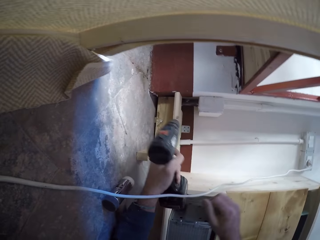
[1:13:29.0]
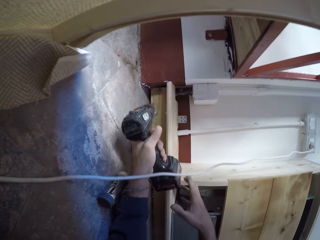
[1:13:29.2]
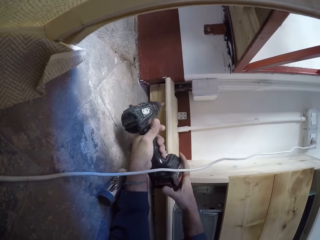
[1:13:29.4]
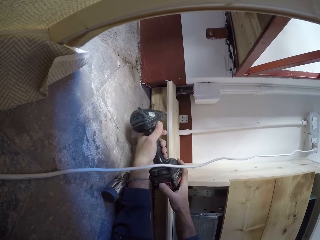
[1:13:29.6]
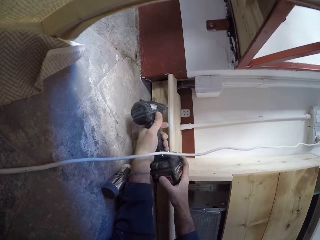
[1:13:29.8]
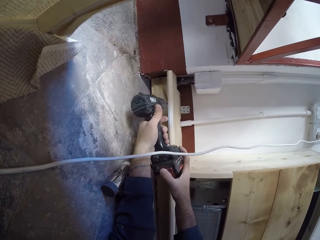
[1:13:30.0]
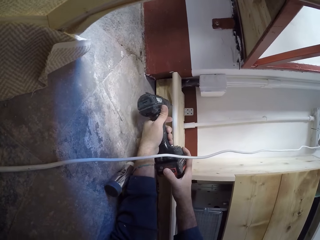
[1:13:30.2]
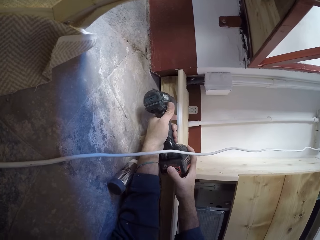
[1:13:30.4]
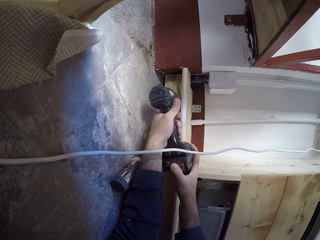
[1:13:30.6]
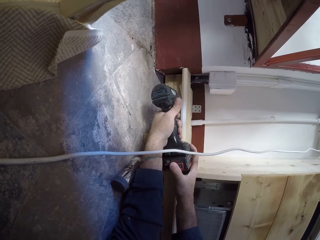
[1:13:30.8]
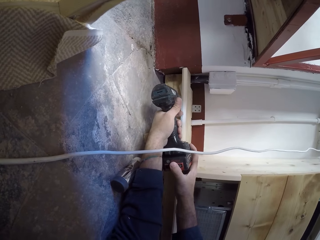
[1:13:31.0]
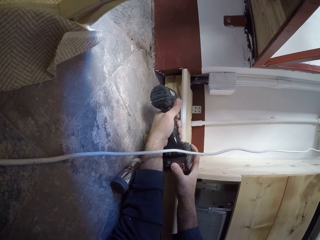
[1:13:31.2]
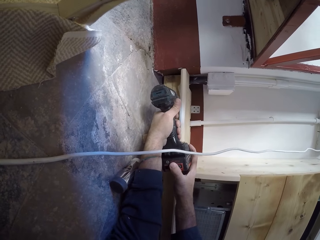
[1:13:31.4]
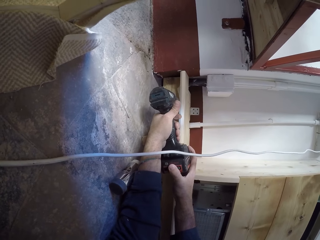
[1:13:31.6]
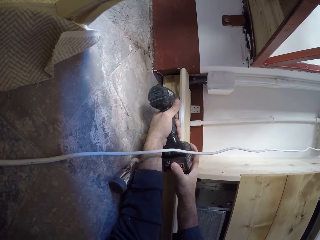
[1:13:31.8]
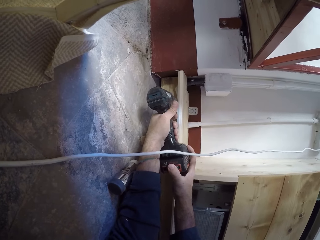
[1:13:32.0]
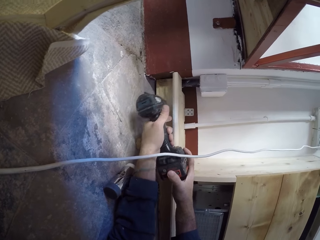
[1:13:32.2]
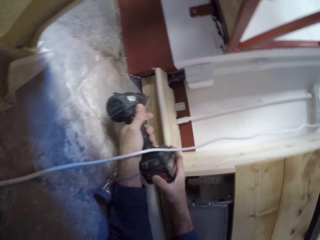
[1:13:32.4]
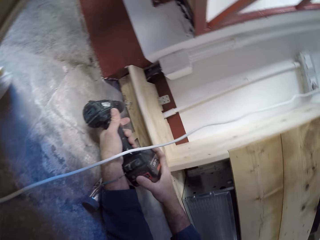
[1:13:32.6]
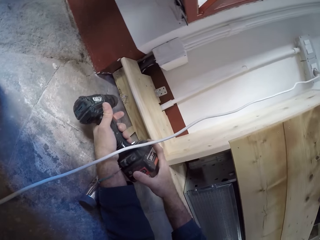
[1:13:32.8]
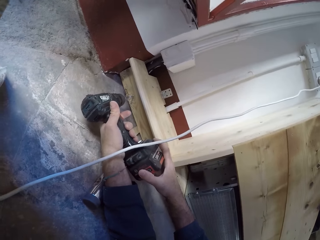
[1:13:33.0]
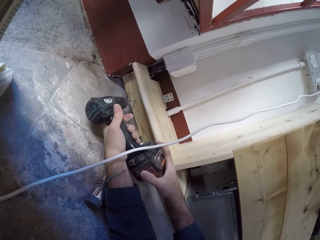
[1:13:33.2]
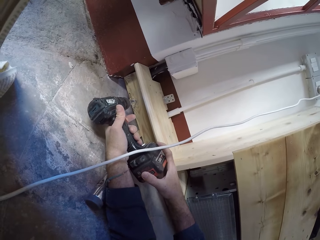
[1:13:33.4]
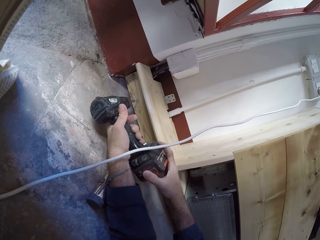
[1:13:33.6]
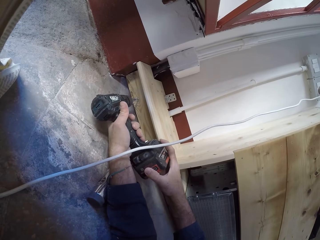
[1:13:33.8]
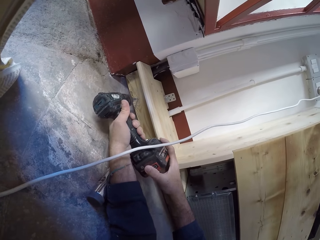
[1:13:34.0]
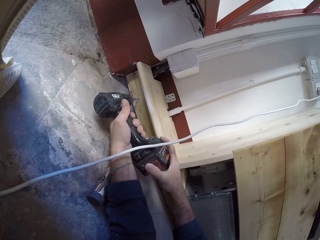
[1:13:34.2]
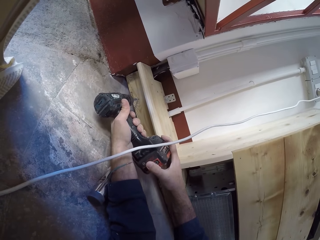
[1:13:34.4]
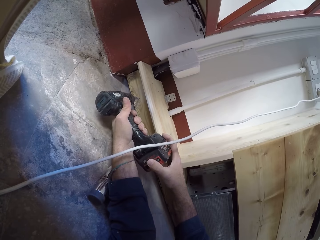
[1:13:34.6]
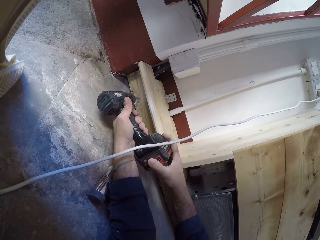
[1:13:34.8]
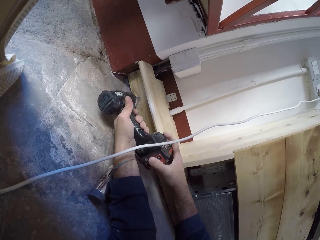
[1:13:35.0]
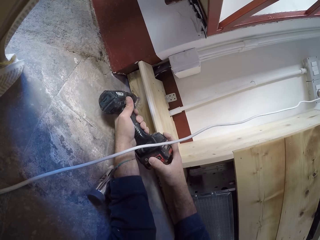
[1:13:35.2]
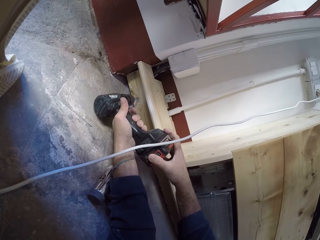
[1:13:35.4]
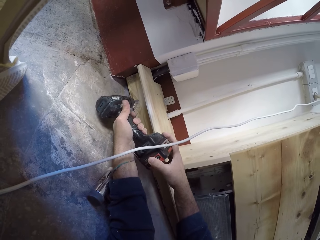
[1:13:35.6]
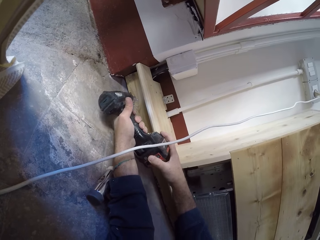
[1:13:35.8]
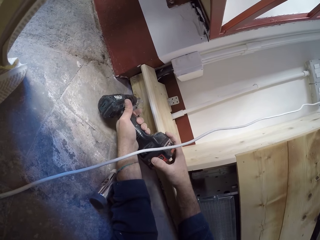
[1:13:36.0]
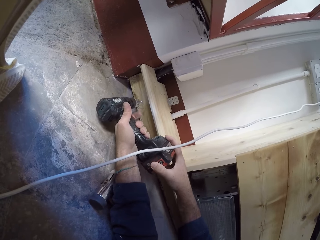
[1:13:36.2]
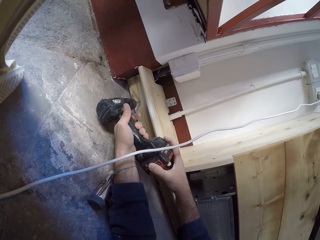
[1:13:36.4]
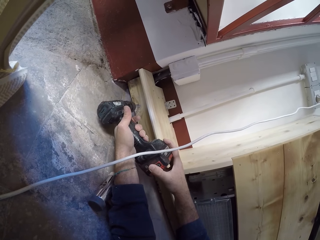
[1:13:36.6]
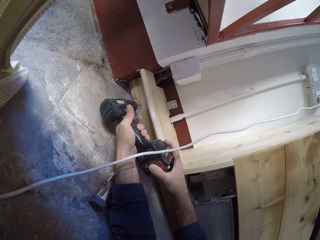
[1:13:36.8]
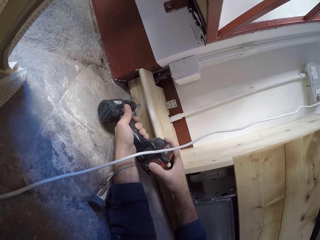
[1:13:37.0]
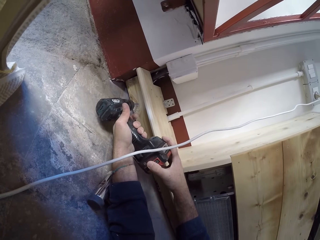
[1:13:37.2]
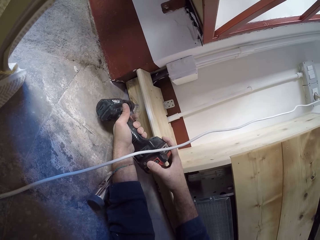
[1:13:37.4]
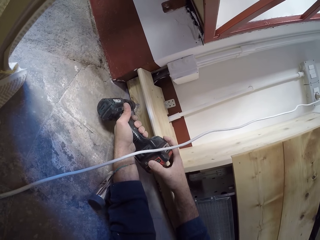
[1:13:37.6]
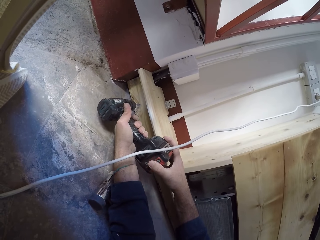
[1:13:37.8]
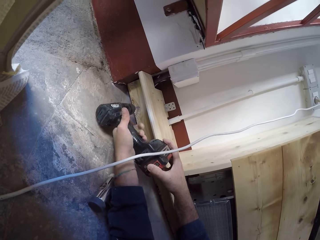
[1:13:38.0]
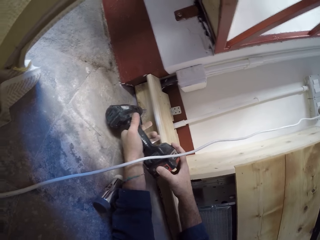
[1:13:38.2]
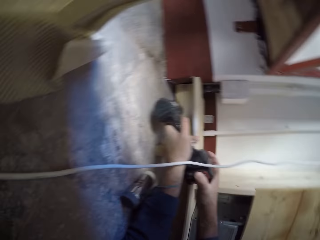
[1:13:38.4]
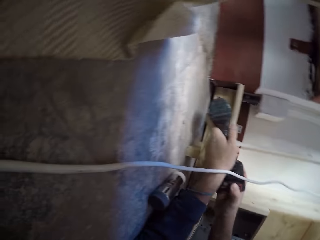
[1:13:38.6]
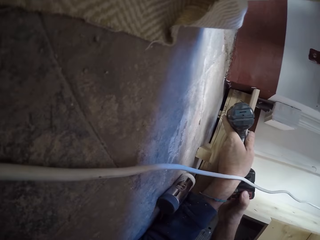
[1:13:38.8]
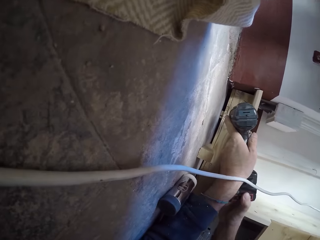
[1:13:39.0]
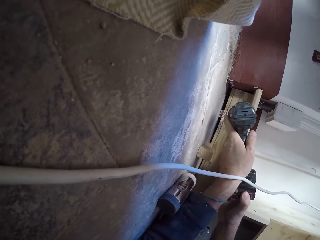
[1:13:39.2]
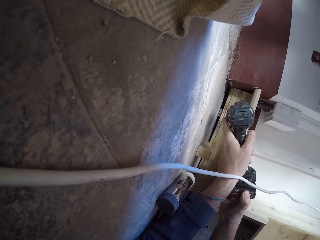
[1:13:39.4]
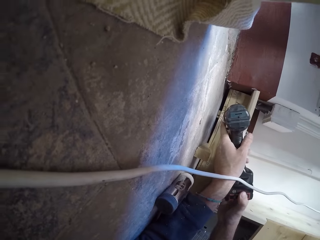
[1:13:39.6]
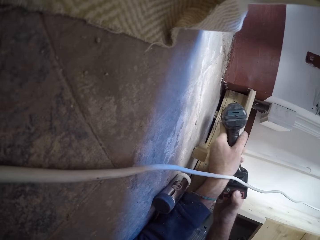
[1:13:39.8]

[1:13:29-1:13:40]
The camera wearer drills in a screw on the wooden furniture with the power drill together with both hands. They stop to drill. They drill in the screw on the wooden furniture with the power drill together with both hands.

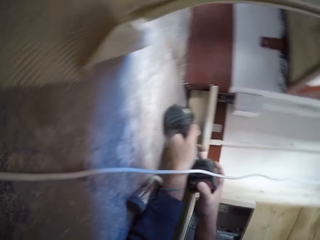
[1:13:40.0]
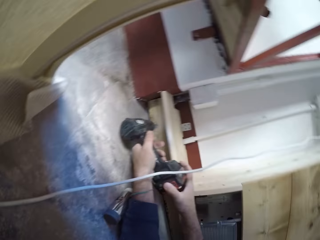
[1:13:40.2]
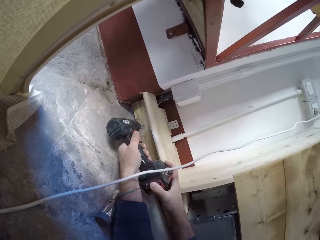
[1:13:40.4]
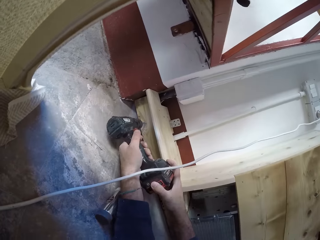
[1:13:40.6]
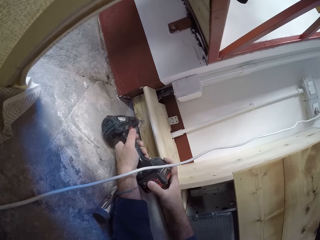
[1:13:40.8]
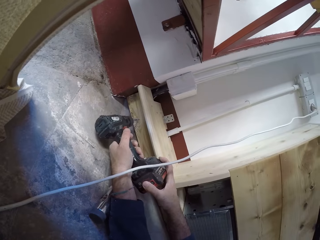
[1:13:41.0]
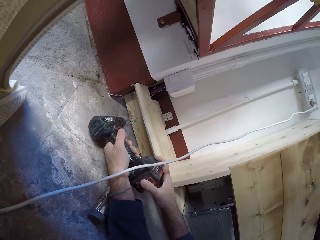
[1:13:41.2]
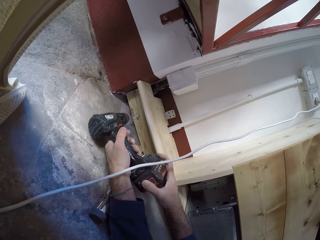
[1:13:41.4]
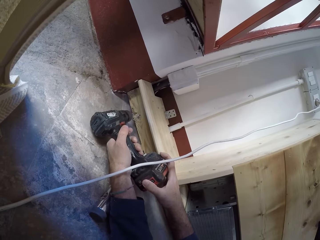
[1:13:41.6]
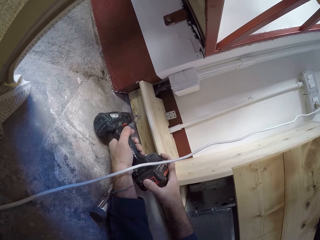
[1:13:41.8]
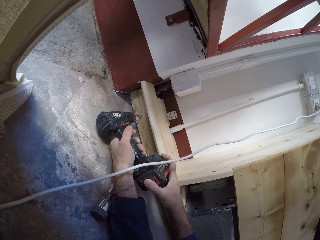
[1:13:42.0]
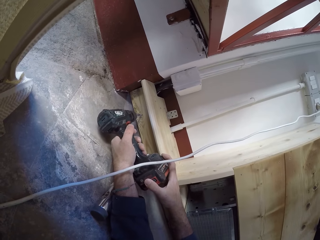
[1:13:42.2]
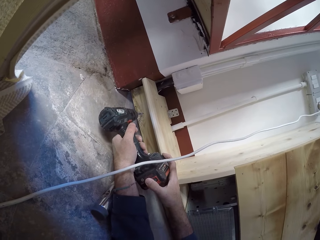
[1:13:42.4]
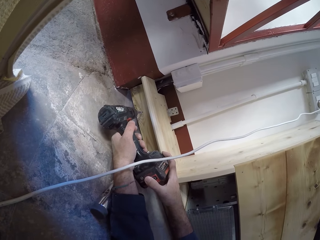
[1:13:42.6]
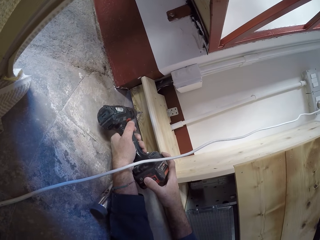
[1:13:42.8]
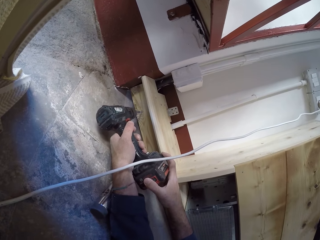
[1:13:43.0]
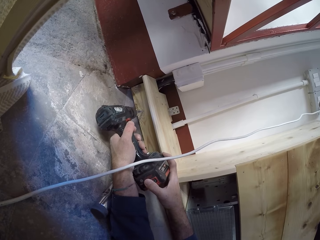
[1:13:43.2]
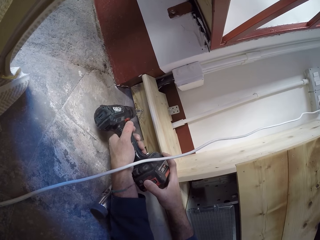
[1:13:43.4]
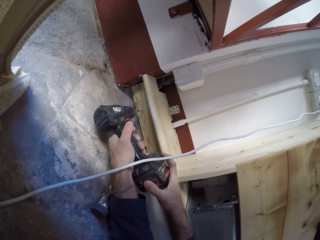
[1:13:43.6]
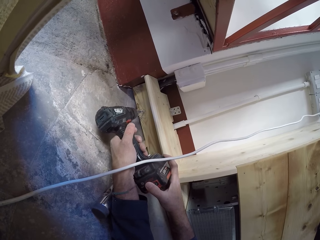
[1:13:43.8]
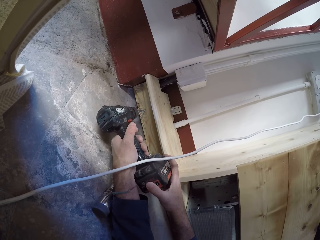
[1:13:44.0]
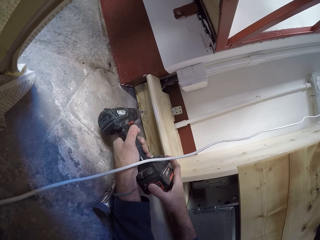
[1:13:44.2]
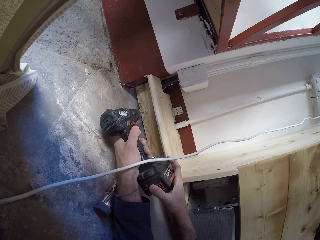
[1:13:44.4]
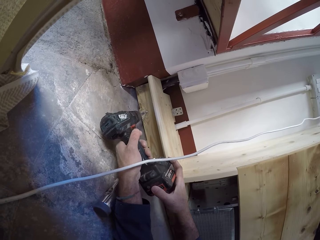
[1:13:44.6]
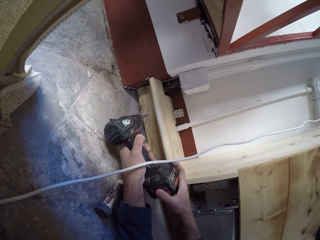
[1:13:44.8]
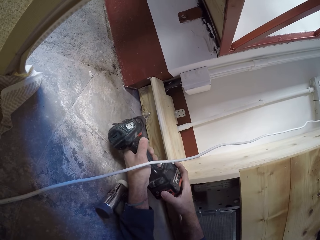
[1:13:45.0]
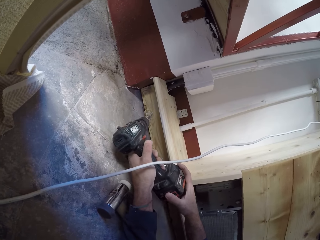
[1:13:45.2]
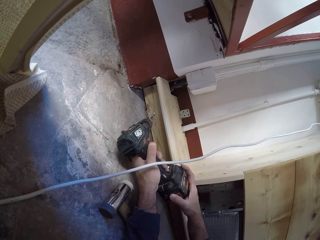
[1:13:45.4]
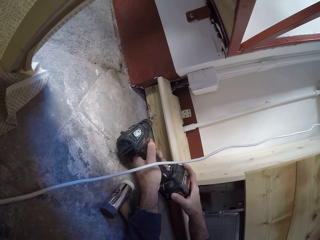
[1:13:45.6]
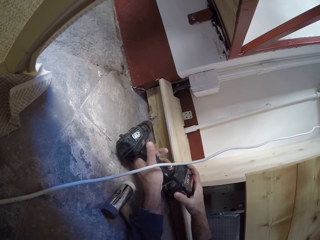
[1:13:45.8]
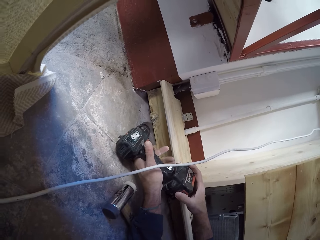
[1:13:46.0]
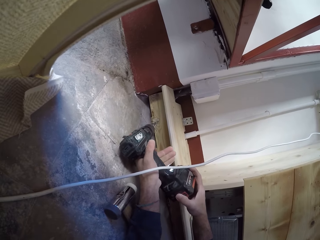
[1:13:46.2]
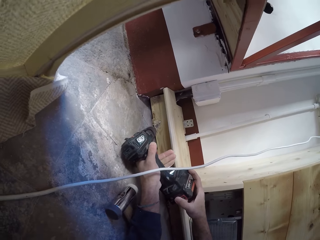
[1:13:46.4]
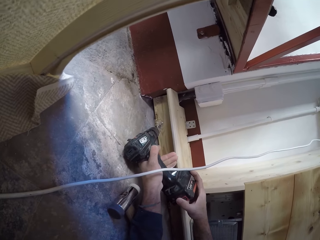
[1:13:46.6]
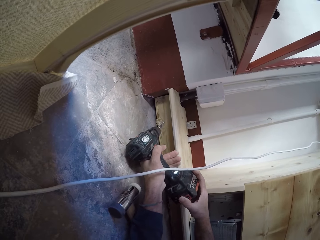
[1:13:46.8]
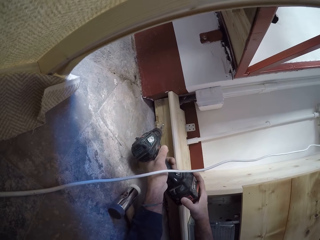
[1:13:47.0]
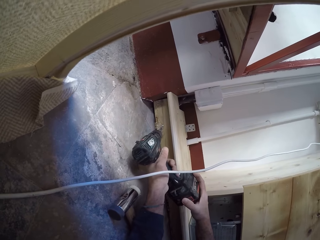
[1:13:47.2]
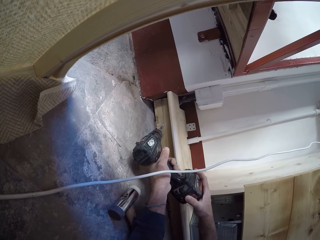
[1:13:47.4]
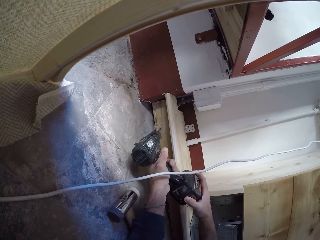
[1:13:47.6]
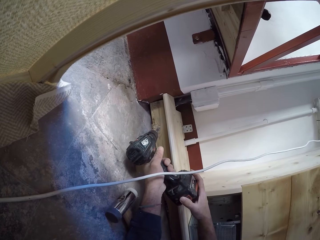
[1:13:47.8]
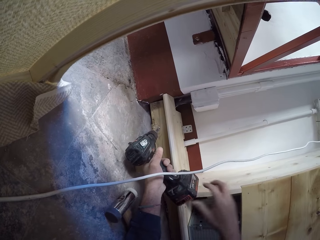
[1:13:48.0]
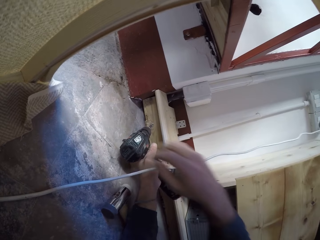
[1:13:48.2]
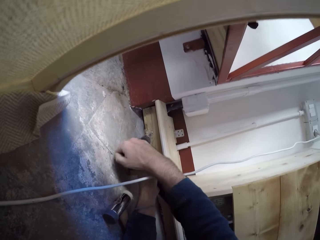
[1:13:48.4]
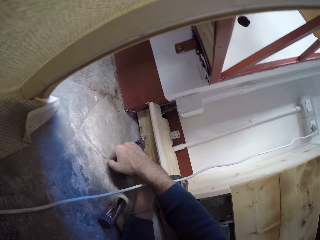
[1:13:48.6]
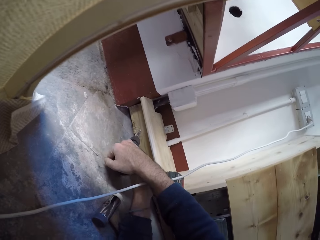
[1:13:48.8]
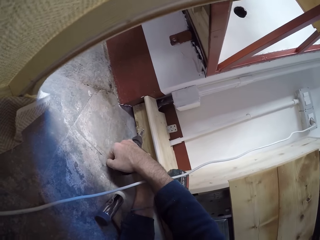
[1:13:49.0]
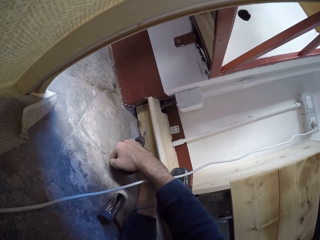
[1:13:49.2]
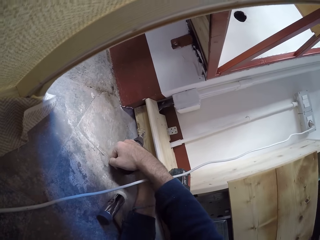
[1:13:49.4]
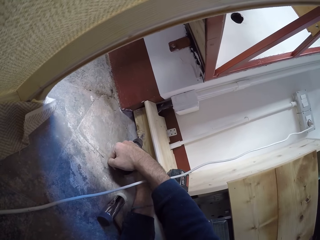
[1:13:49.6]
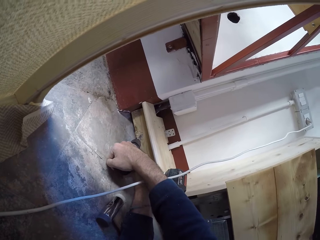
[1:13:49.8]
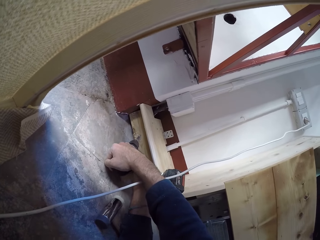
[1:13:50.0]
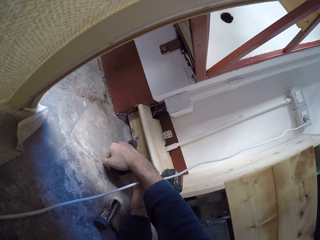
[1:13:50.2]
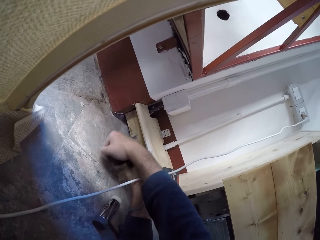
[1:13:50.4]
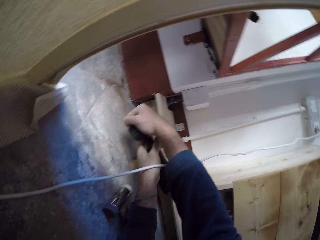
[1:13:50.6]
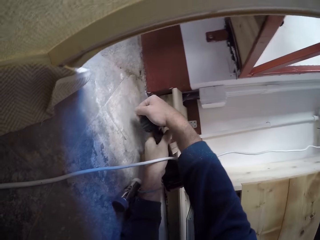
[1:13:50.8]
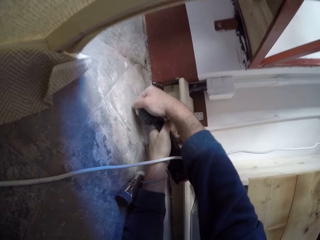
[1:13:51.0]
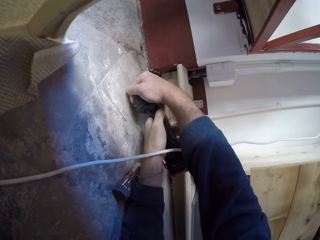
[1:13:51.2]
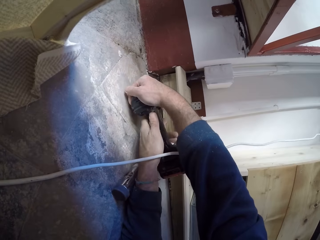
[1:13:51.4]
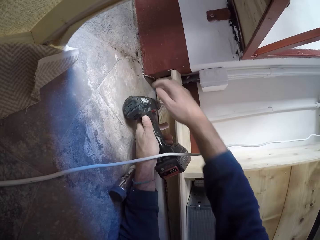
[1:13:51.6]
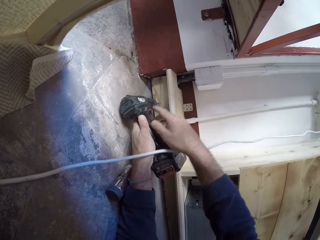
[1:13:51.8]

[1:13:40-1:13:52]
The camera wearer retracts the screw from the wooden furniture with the power drill together with both hands. They drill in the screw into the wooden furniture with the power drill together with both hands.
